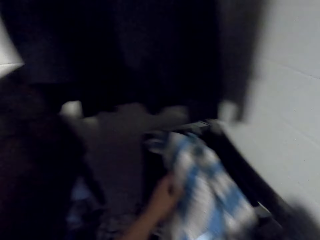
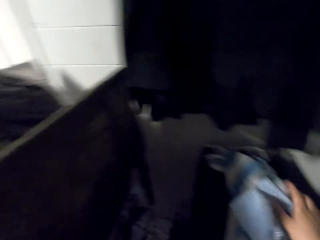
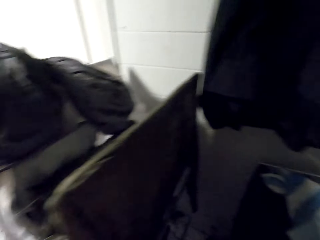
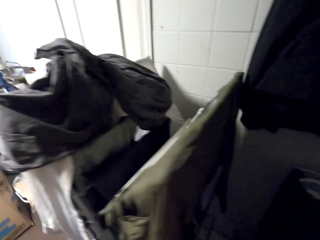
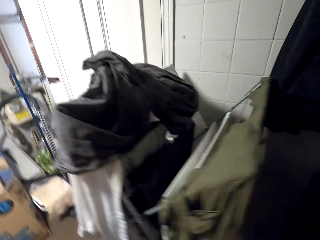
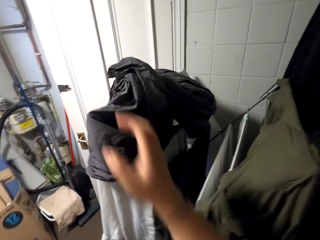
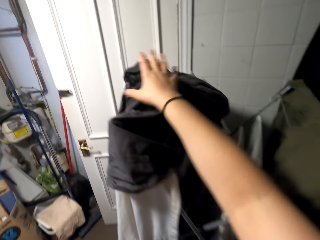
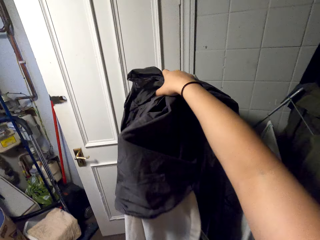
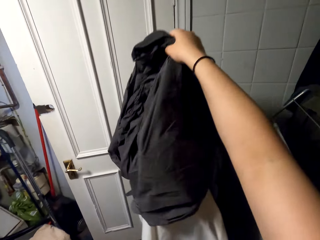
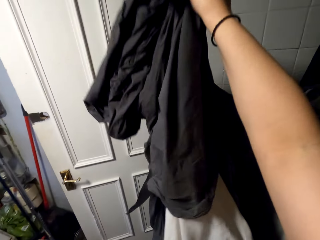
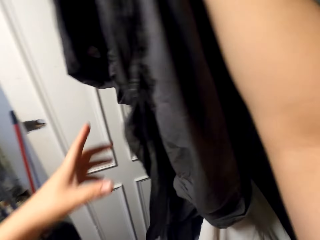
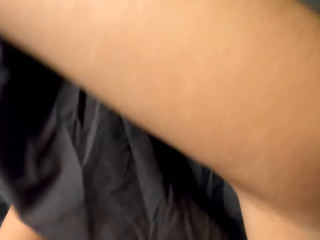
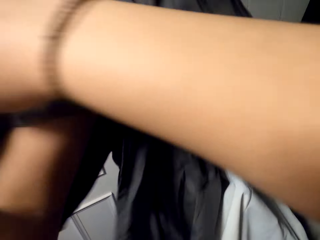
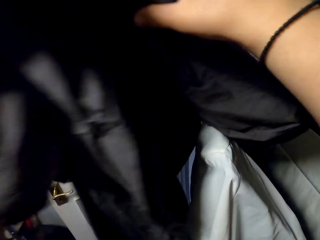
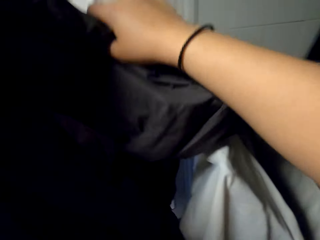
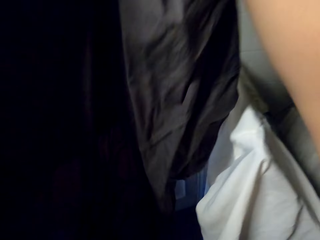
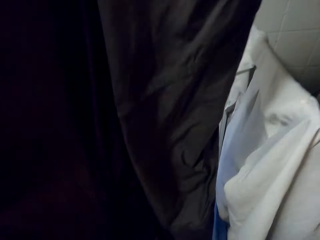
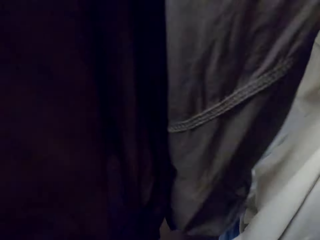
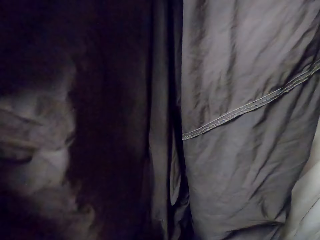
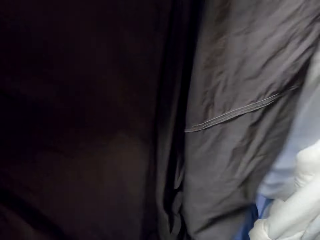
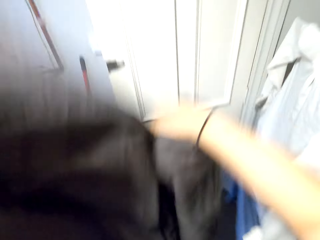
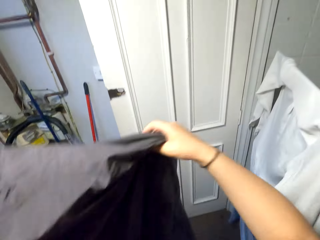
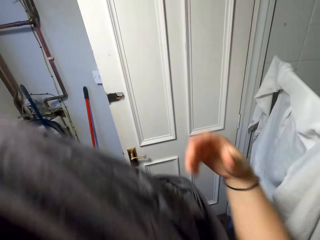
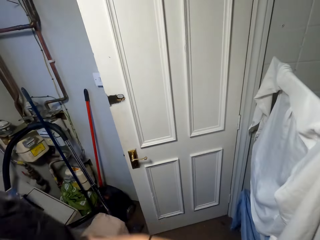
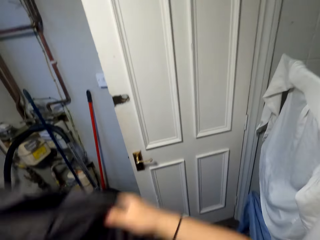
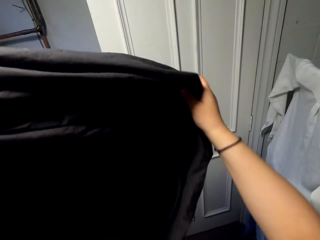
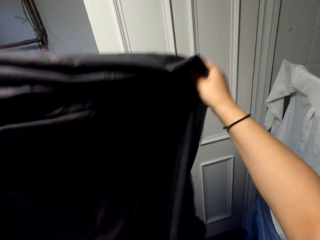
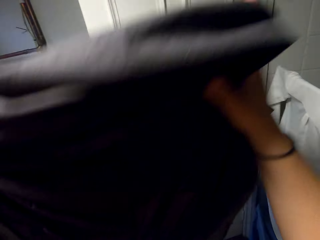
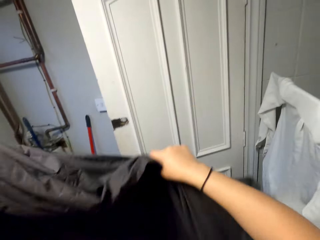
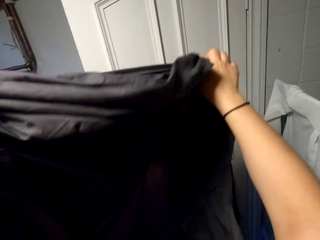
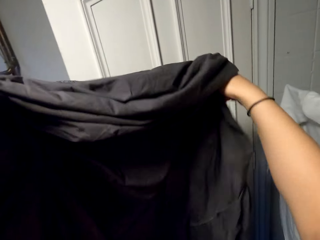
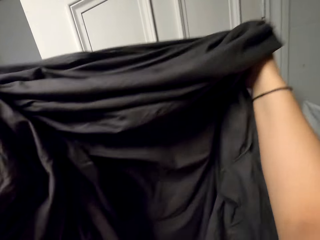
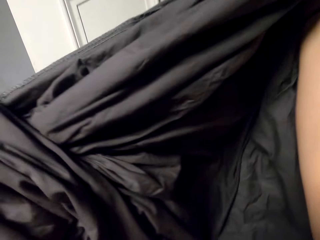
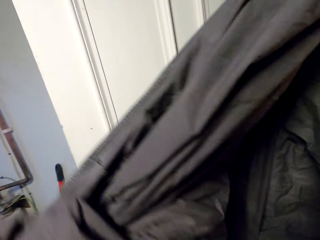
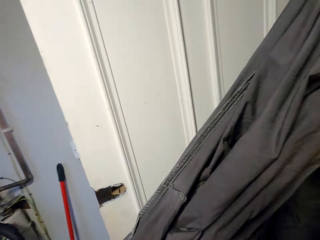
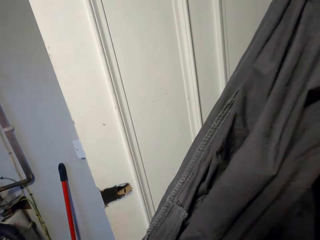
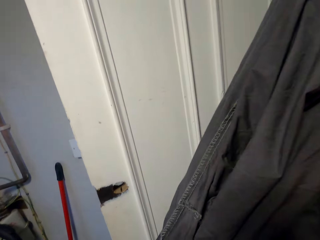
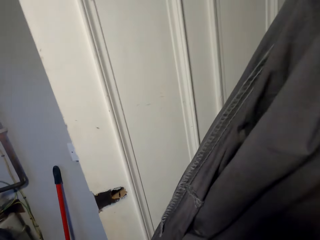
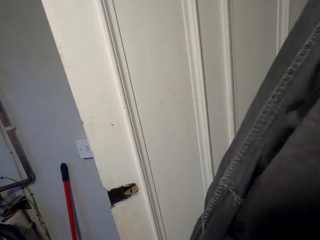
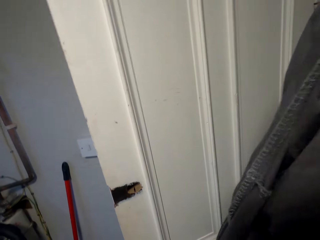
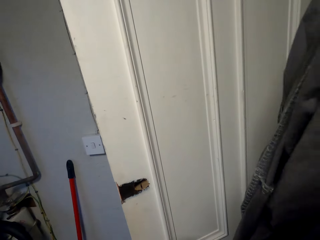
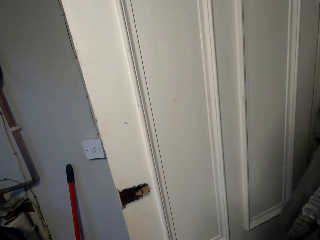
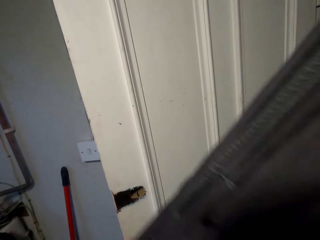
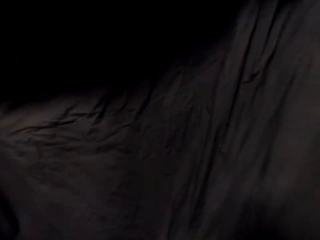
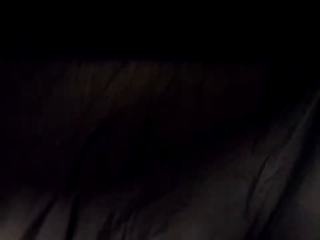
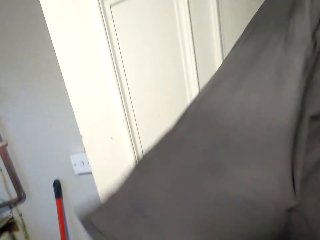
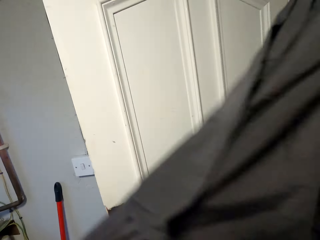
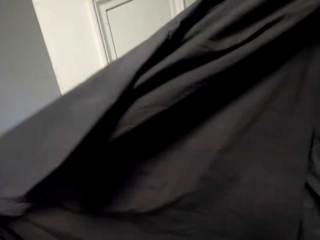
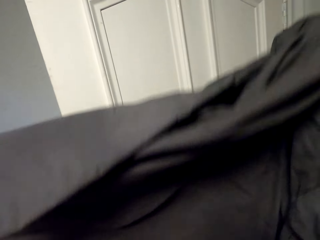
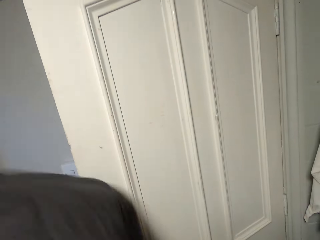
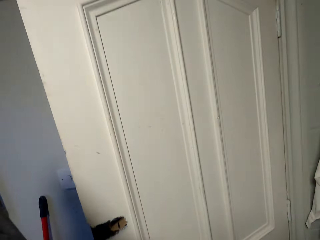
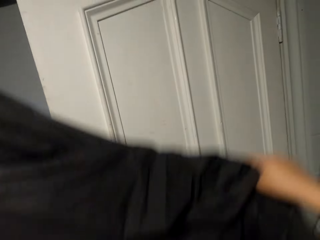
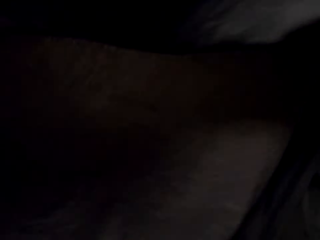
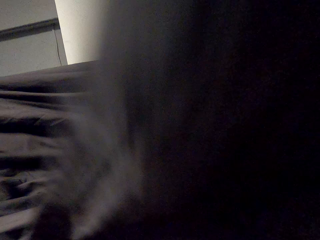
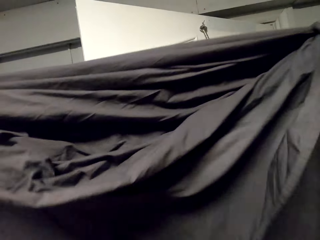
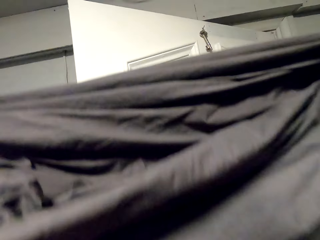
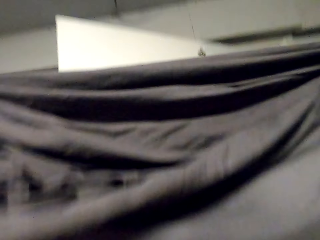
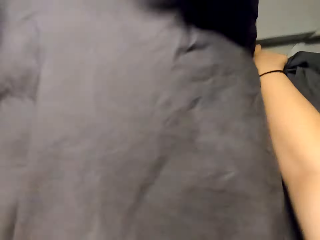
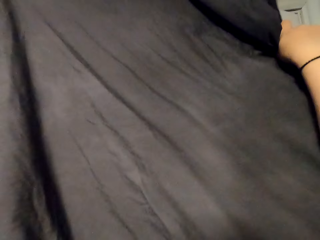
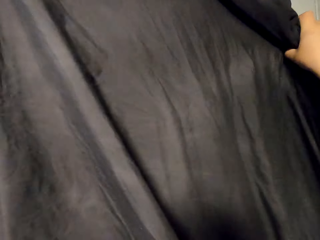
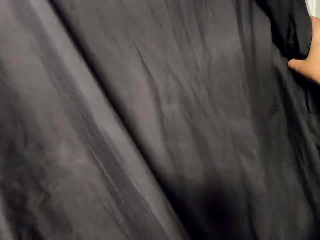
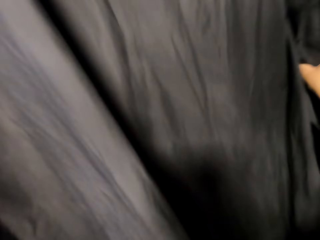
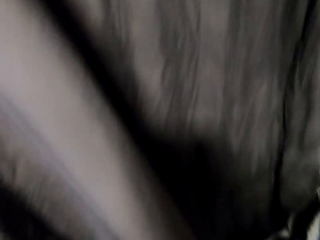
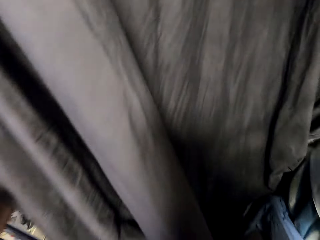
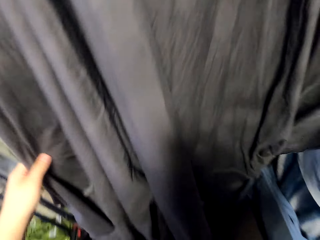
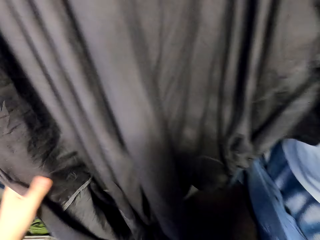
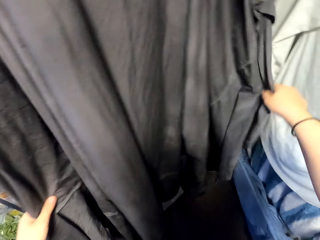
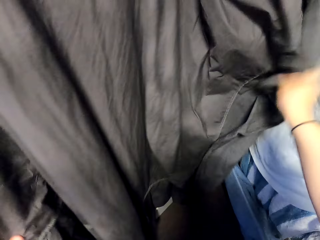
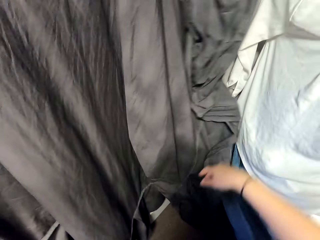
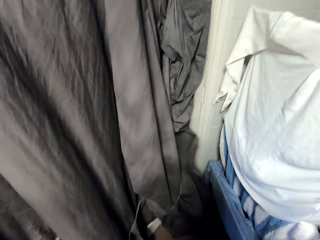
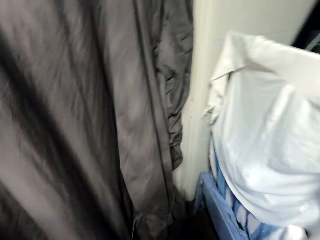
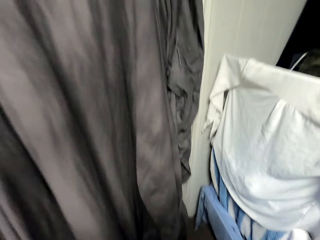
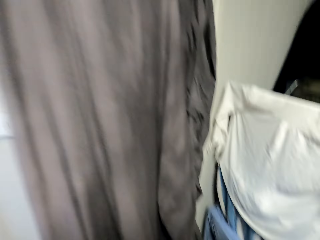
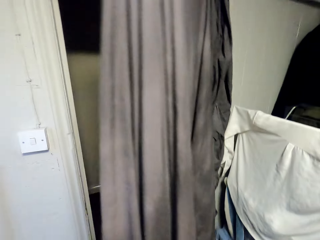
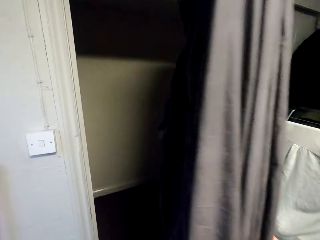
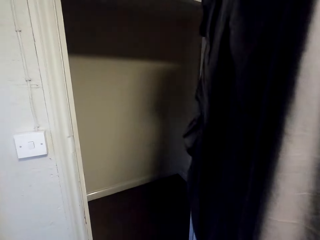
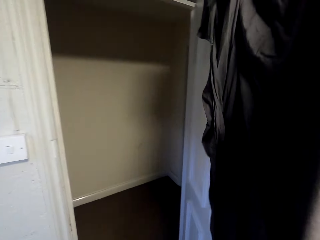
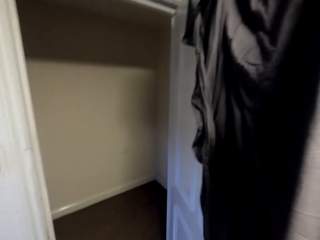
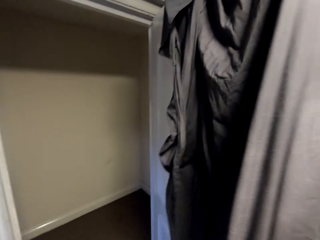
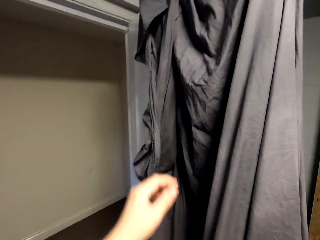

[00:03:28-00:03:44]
The camera wearer touches the towel. They place the cloth on the towel. They grab the sheet. They untangle the sheet. They hold up the jacket. They hang the sheet on the door. They hang the jacket. They open the door.

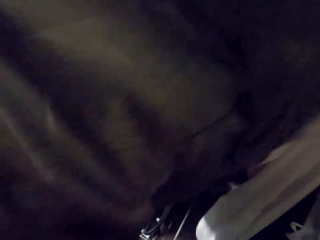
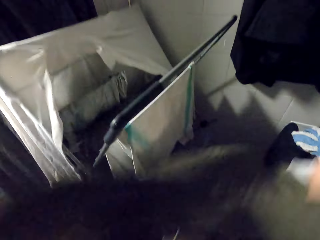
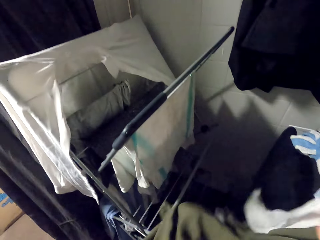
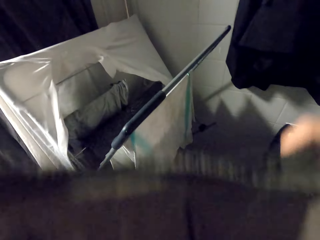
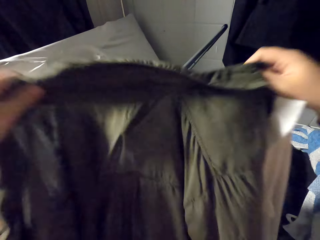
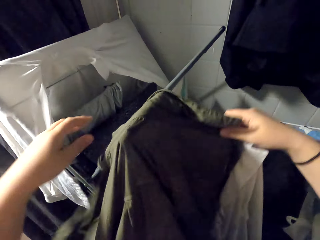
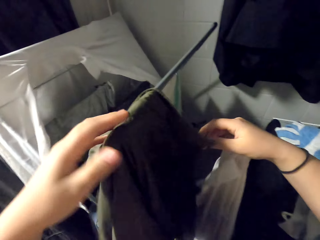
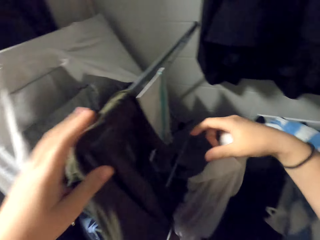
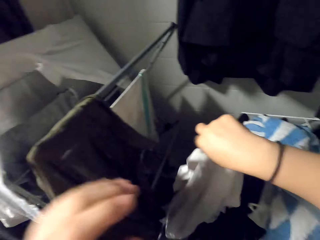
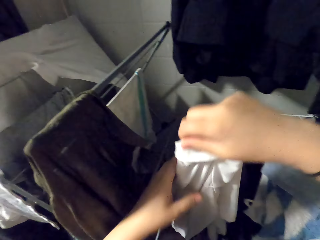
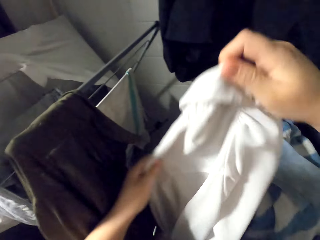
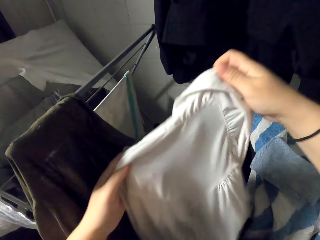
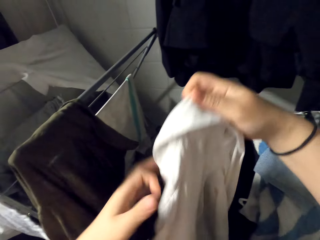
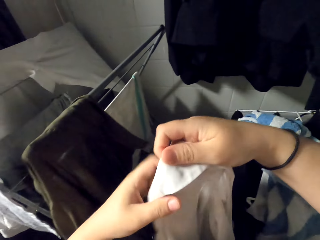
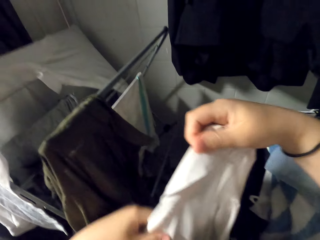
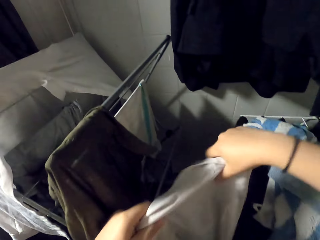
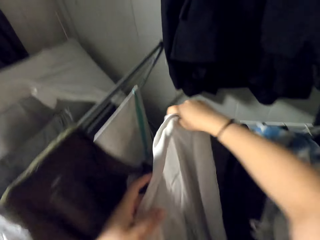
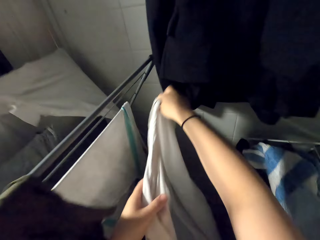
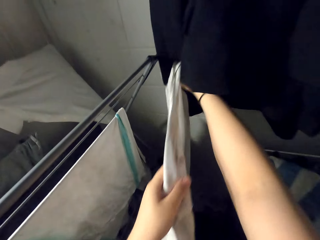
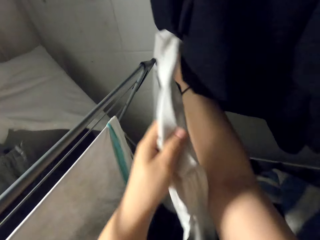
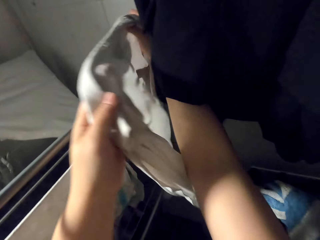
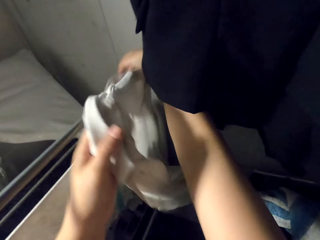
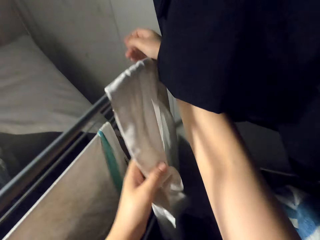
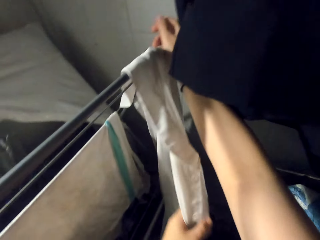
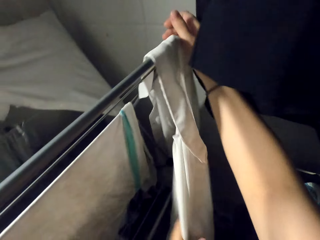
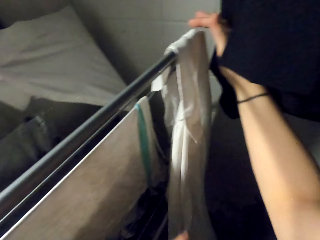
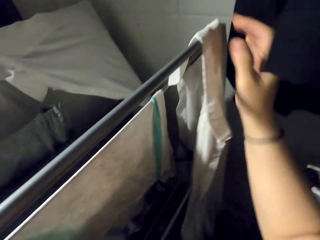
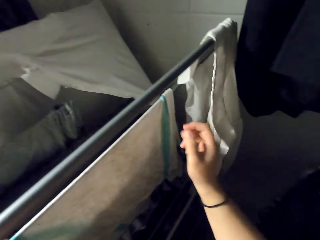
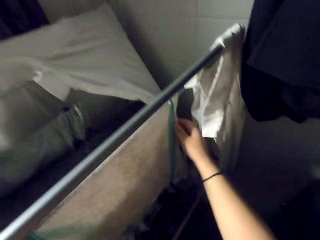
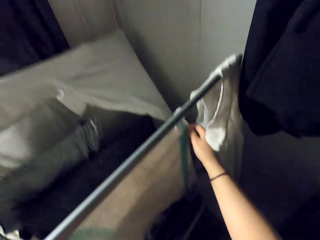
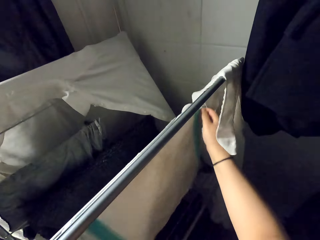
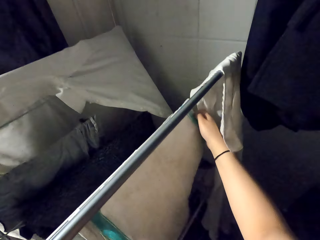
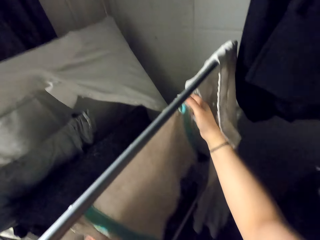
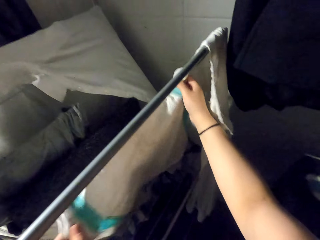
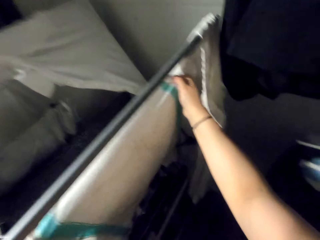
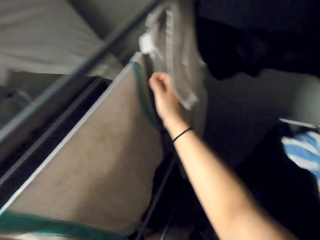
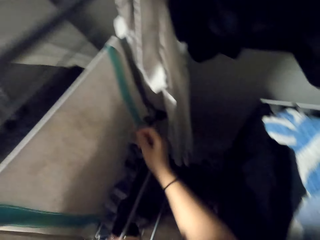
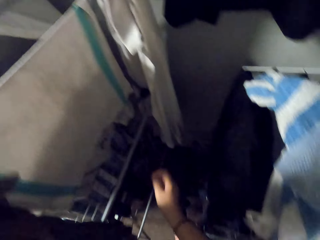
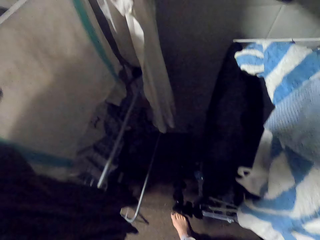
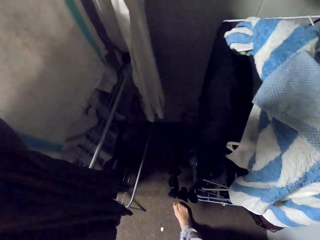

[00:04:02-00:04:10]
The camera wearer hangs the blouse or shirt on the rack. They hang the shirt again. They spread the towel on the rack.
